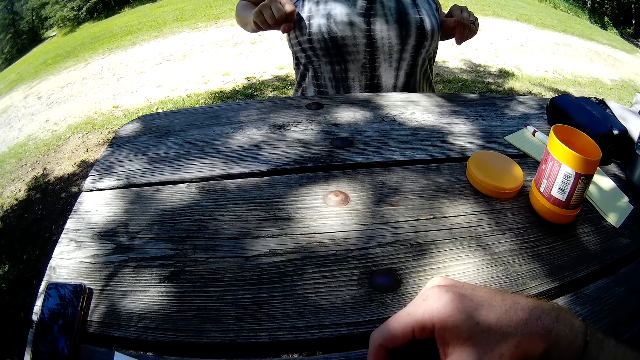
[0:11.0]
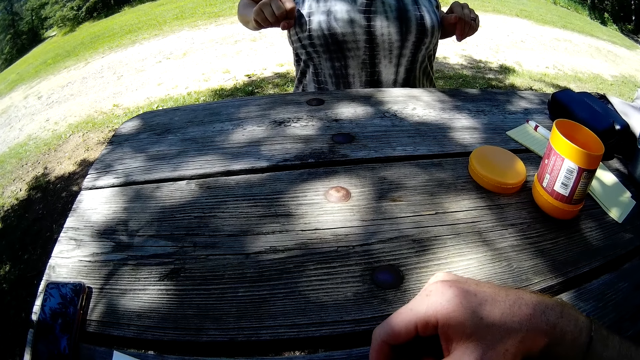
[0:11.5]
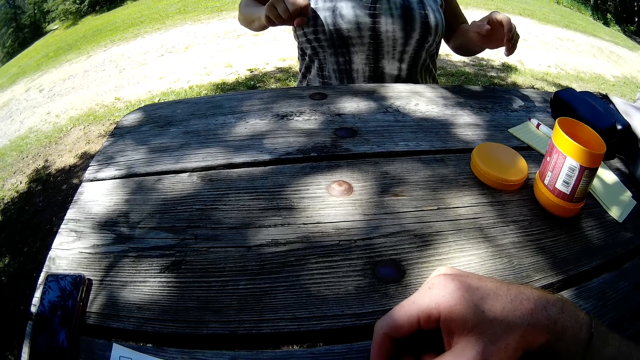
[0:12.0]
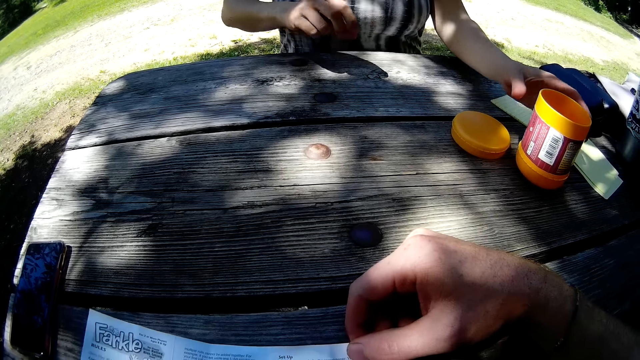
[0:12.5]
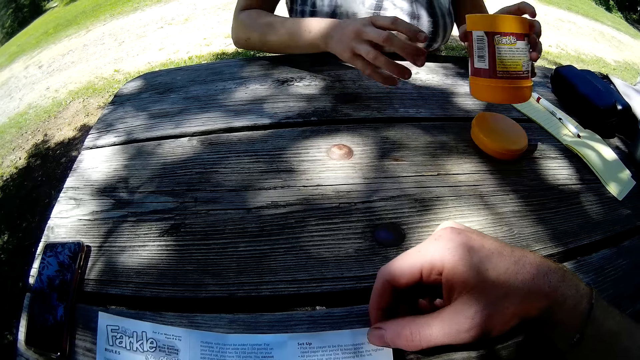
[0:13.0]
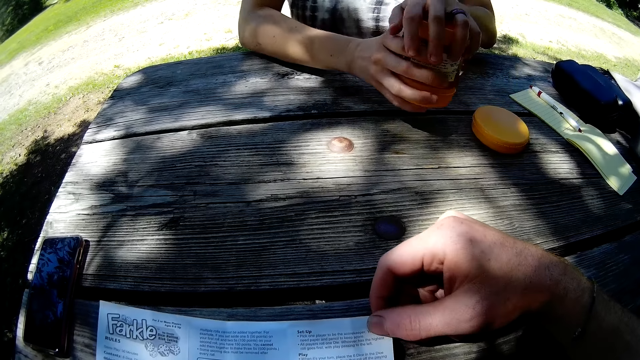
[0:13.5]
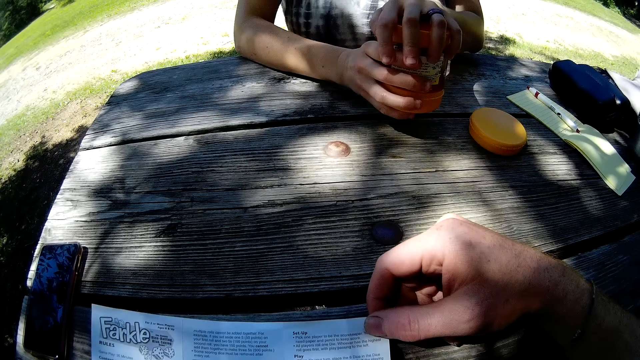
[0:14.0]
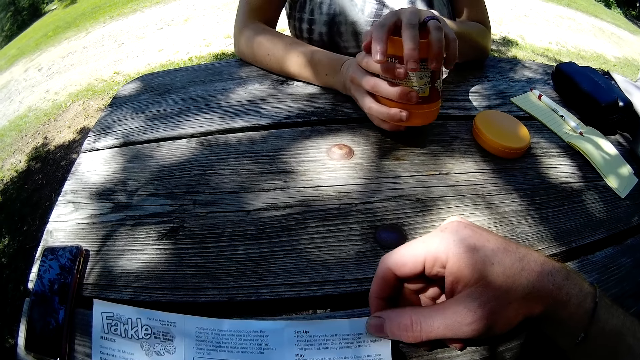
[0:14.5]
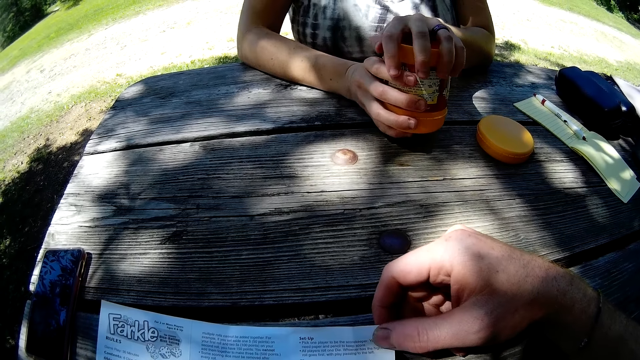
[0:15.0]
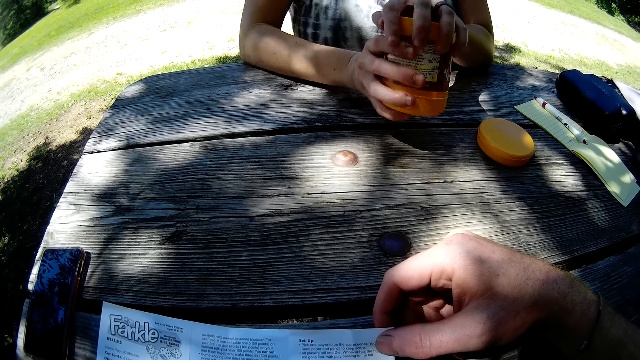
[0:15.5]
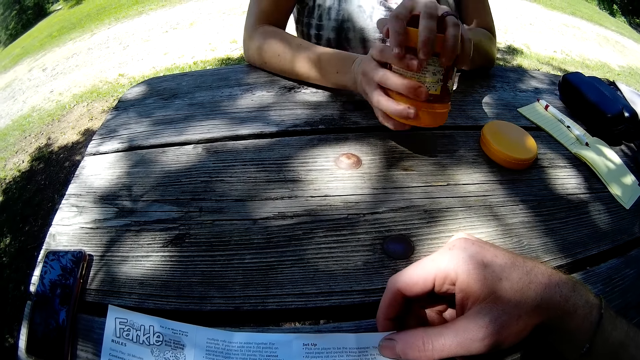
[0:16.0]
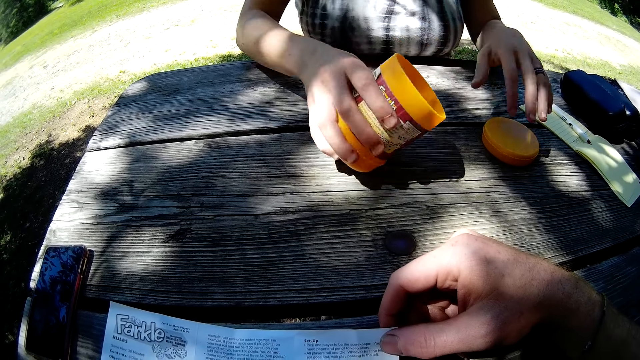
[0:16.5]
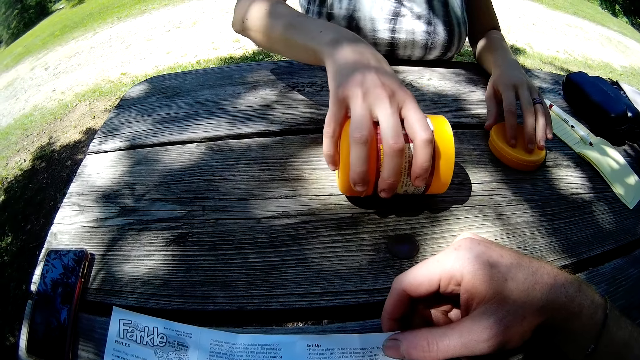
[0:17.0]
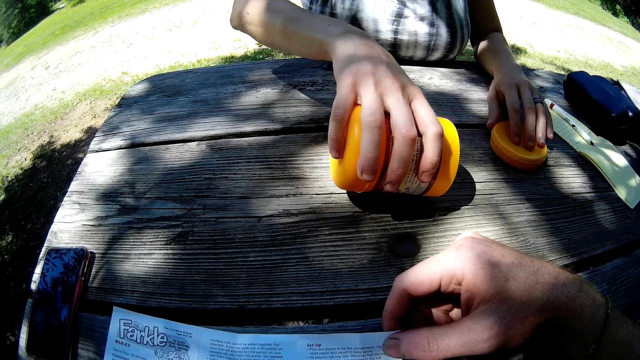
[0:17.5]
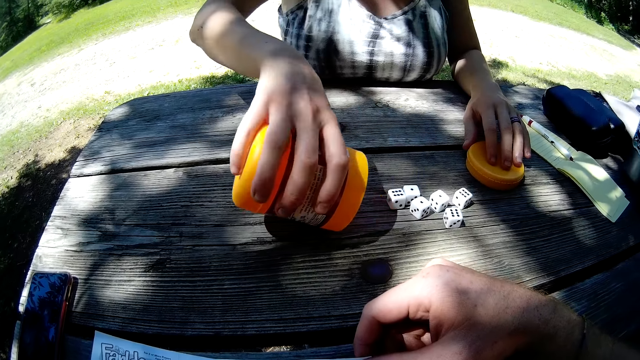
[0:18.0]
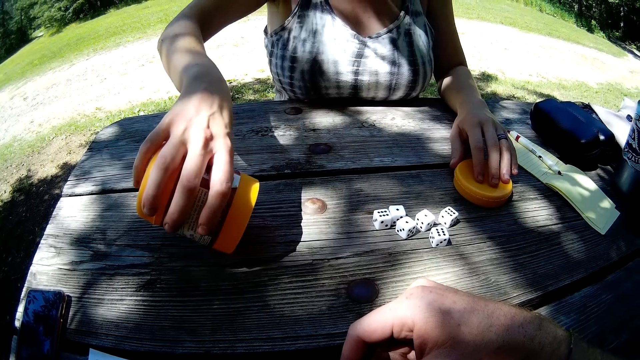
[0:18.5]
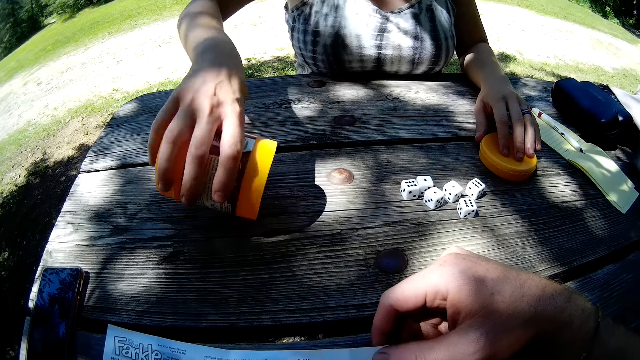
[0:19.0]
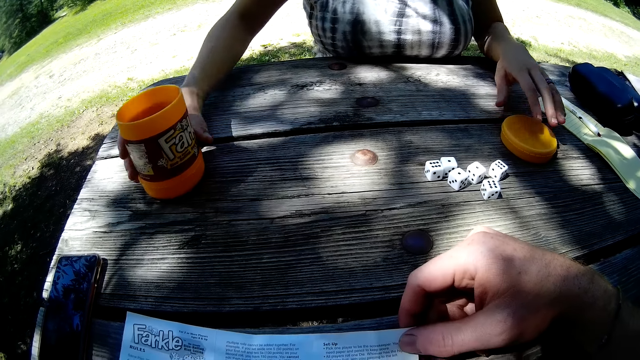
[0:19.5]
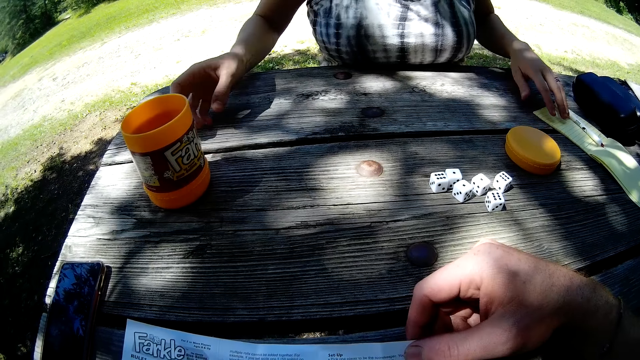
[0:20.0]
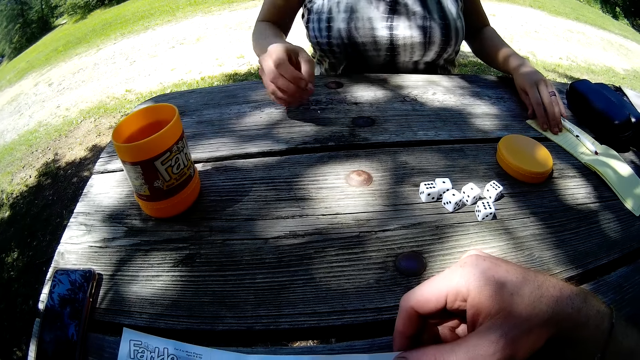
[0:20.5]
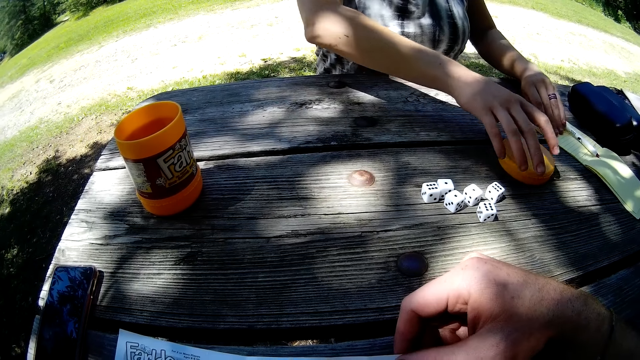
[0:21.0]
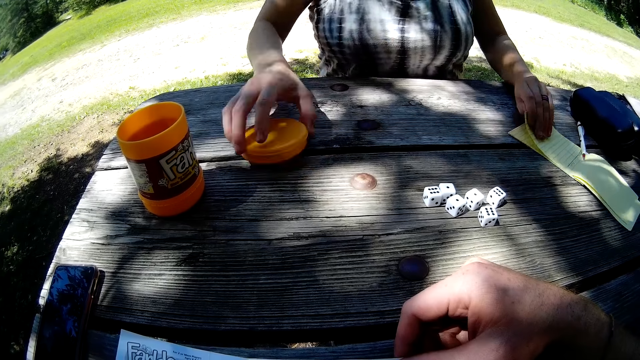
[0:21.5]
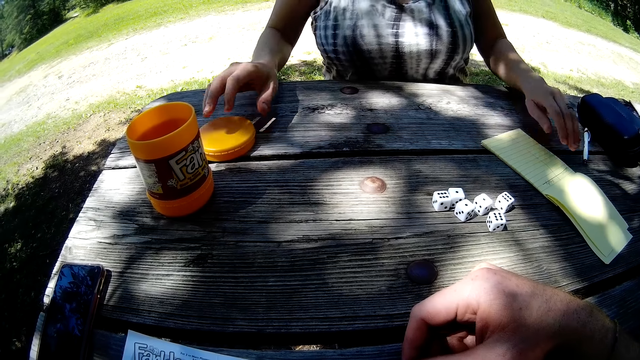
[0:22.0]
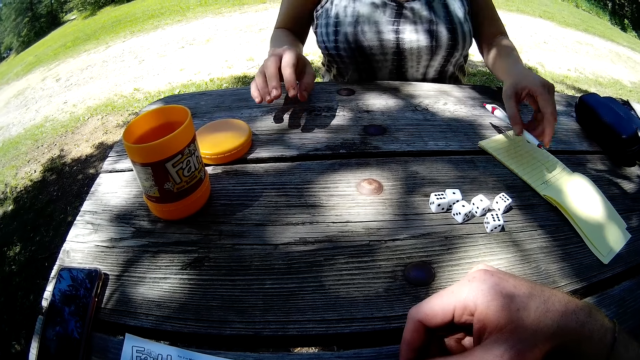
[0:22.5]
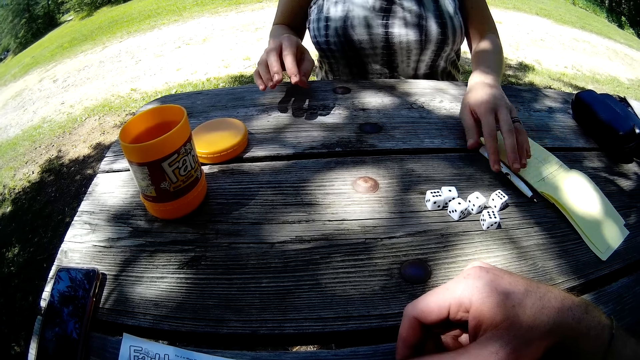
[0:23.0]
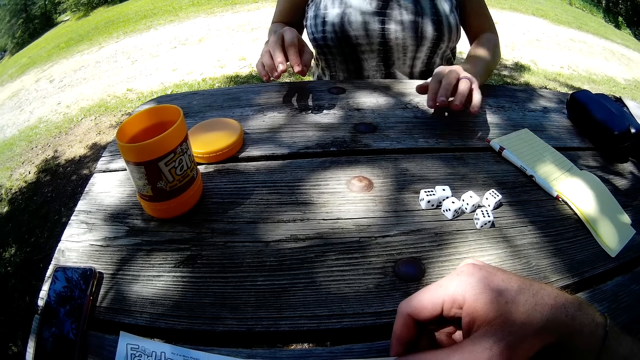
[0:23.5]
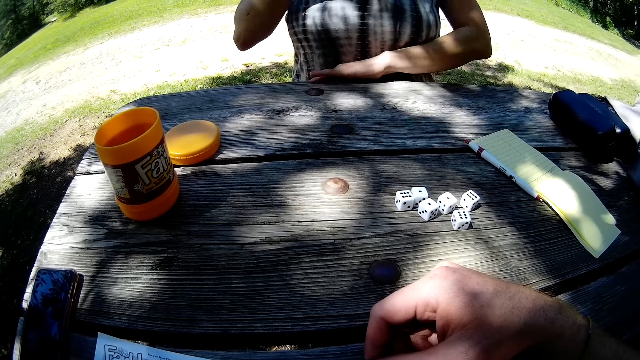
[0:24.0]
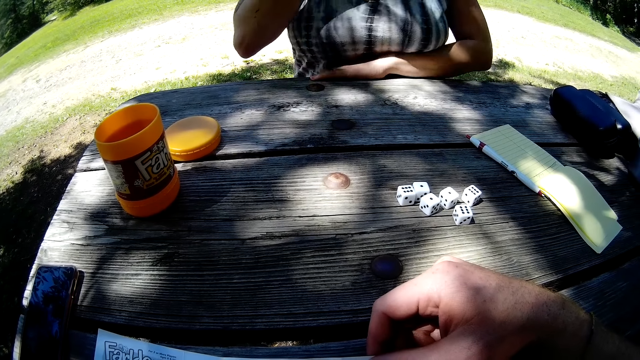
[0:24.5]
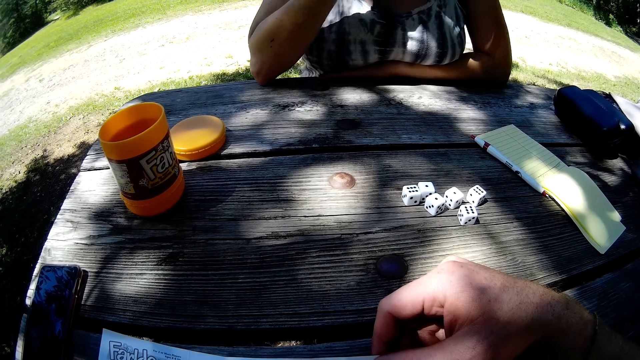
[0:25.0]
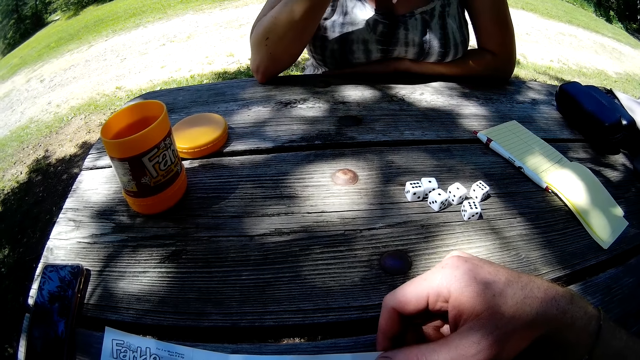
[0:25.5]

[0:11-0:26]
The woman picks up the container of dice on the camera wearer's instruction. The woman shakes the container of dice with her two hands on the camera wearer's instructions. The woman pours the dice on the table on the camera wearer's instruction. The woman drops the container on the table. The woman moves the lid of the container on the table with her right hand. The woman moves the jotter on the table with her left hand. The woman picks up the lid, puts the lid down. The woman moves the pen on the table with her left hand. The woman picks up the pen, puts the pen down. The woman moves the jotter and pen a bit on the table.

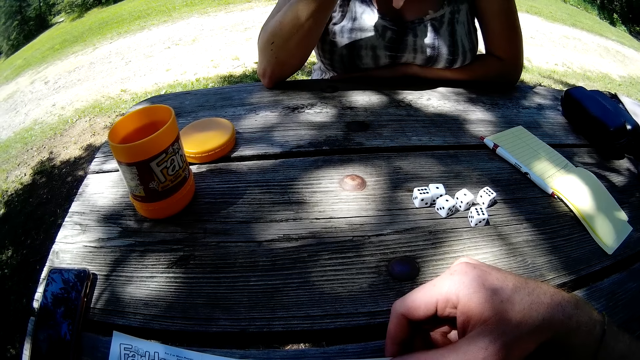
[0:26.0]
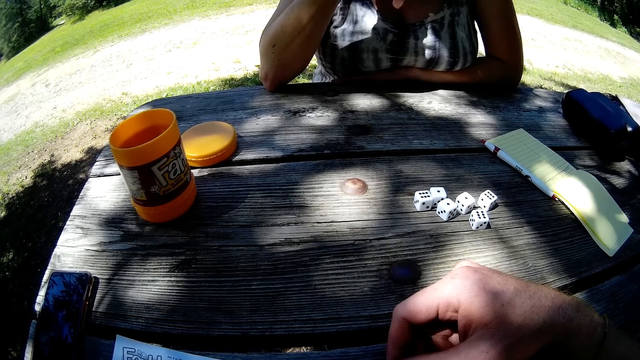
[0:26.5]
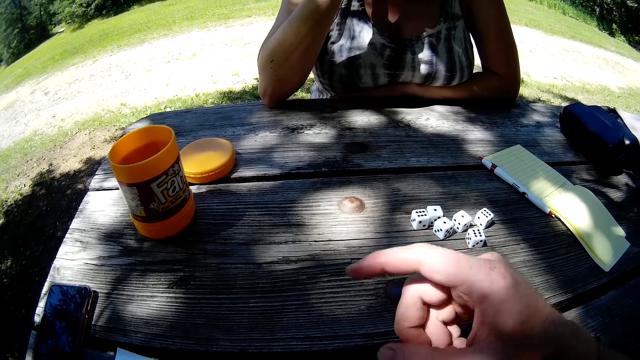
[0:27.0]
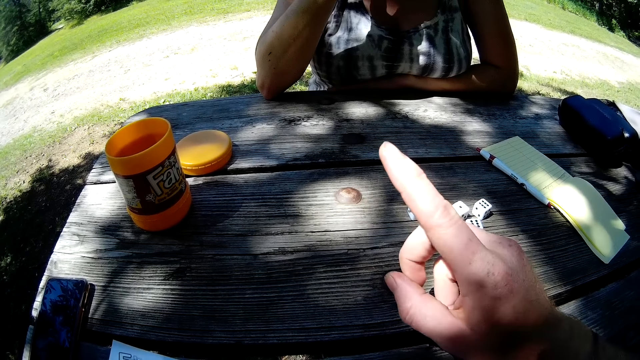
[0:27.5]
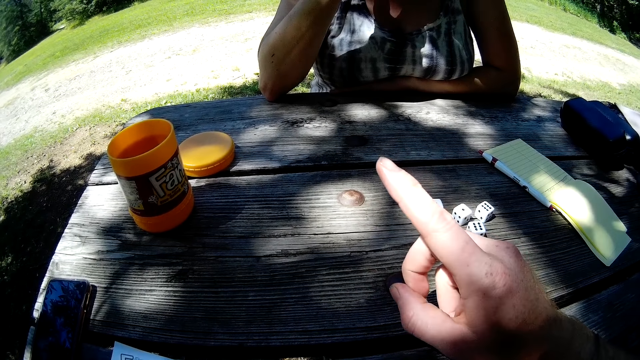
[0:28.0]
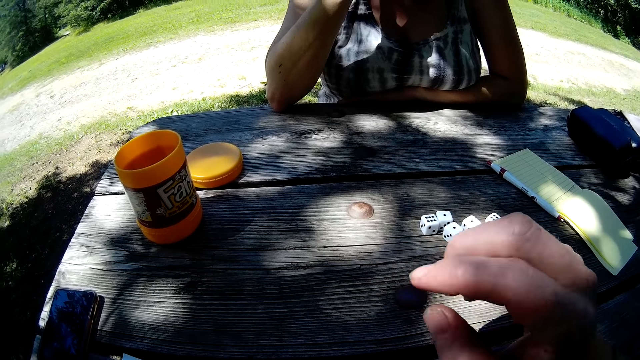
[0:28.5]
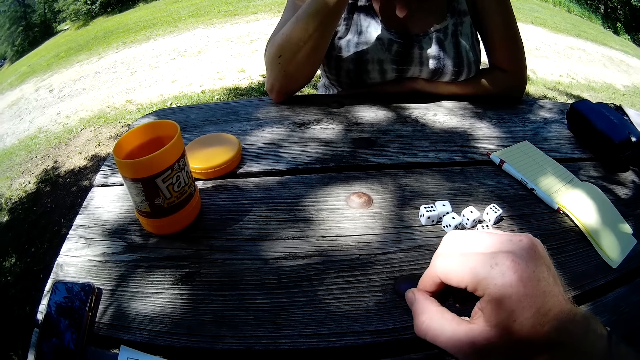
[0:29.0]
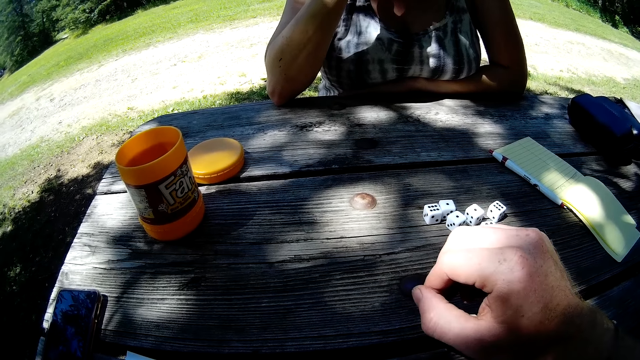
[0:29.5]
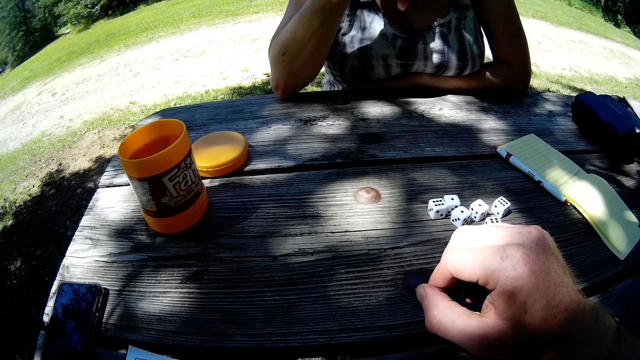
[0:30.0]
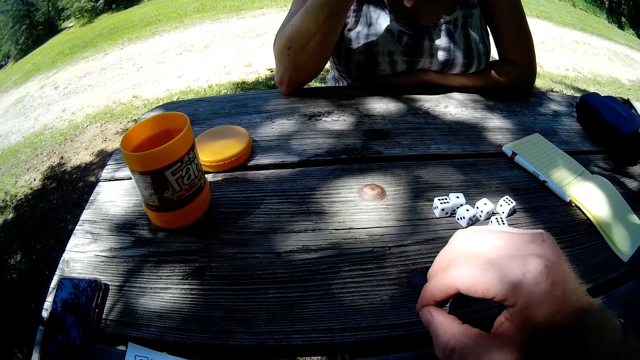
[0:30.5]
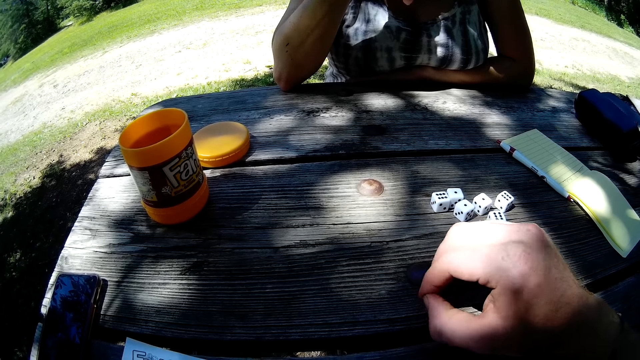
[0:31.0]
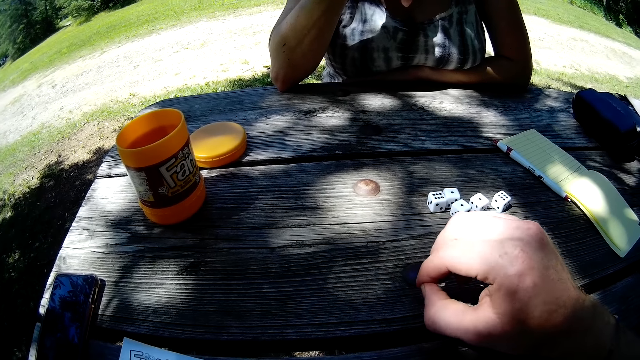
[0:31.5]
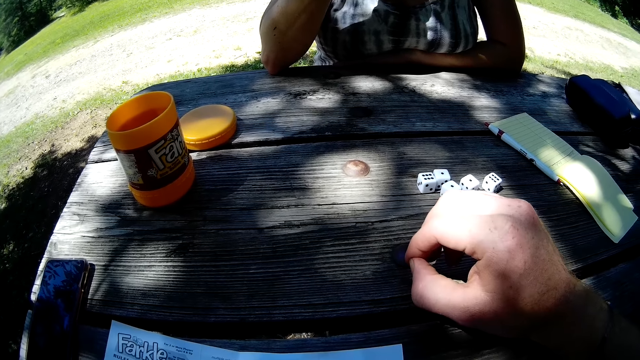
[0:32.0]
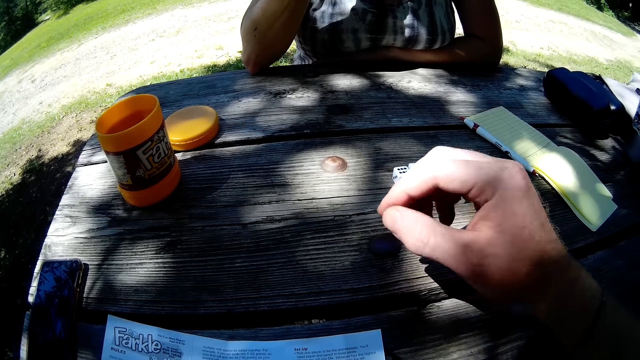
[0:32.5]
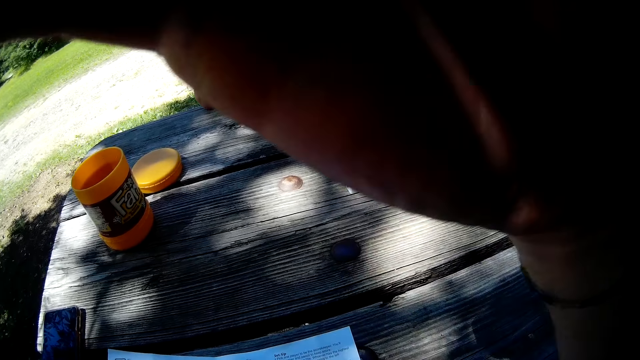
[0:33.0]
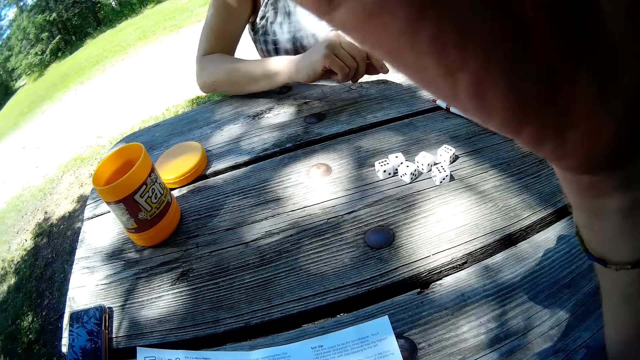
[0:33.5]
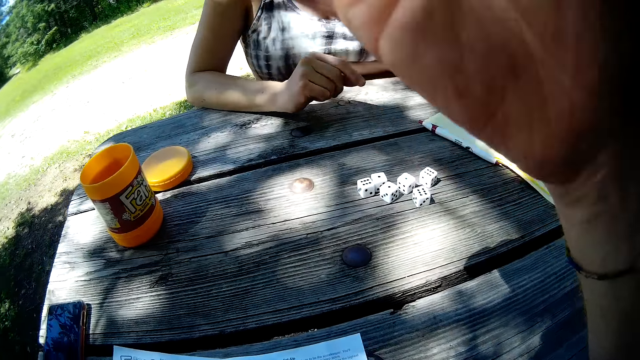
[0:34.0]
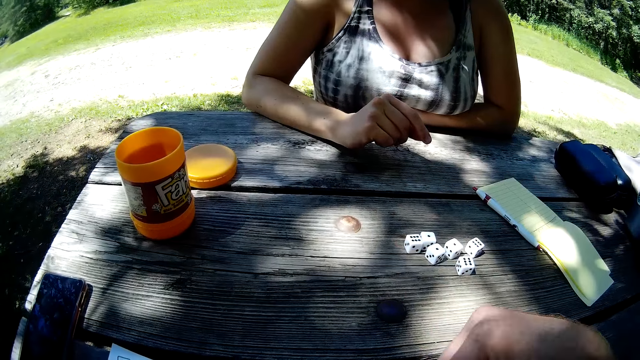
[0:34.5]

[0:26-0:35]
The camera wearer points out his right index finger. He moves his right fist. He adjusts the camera.
